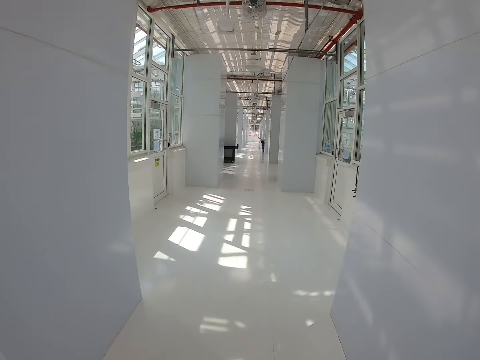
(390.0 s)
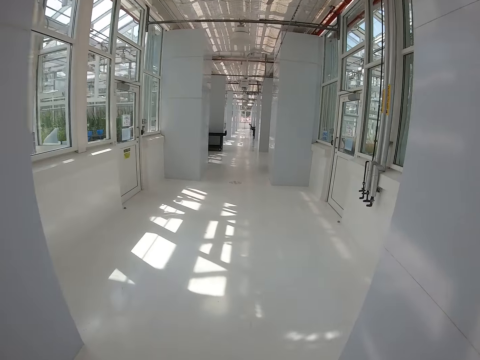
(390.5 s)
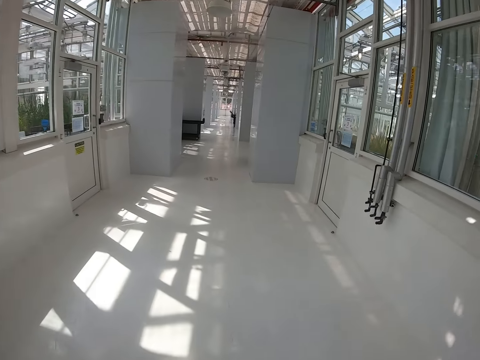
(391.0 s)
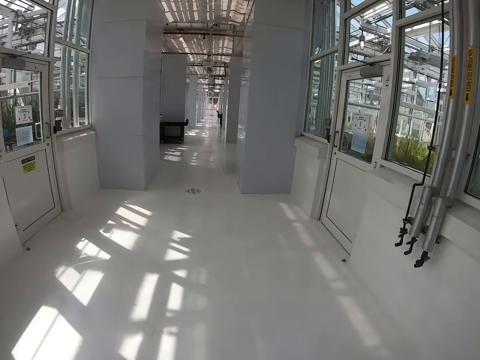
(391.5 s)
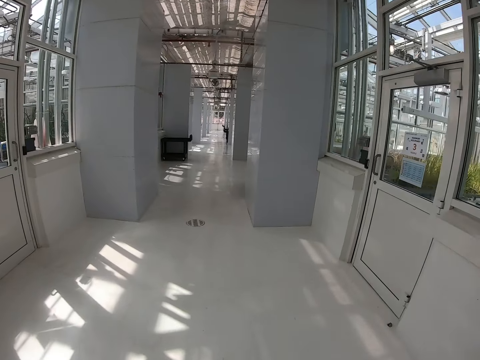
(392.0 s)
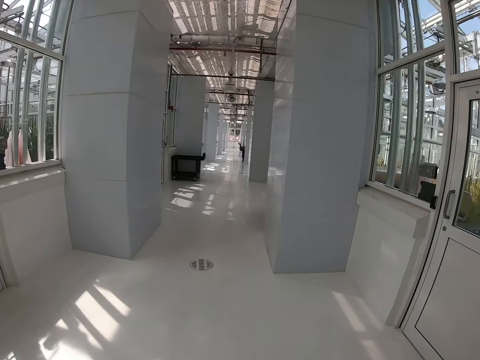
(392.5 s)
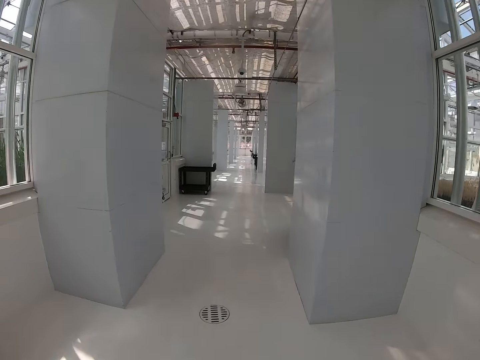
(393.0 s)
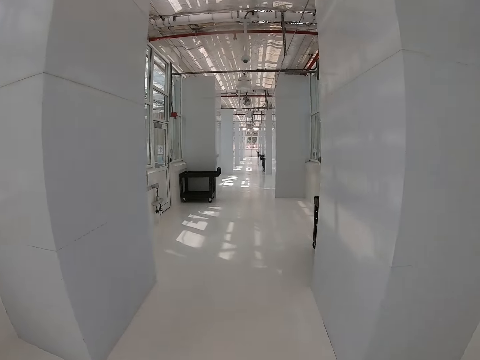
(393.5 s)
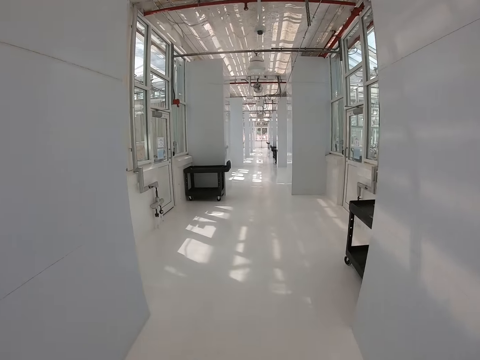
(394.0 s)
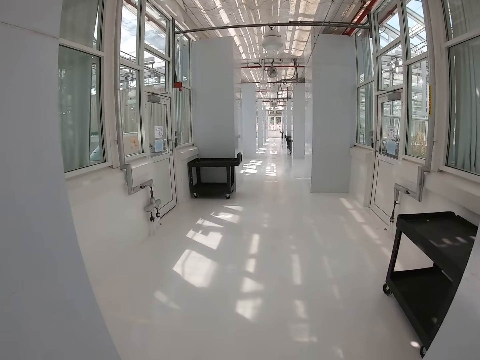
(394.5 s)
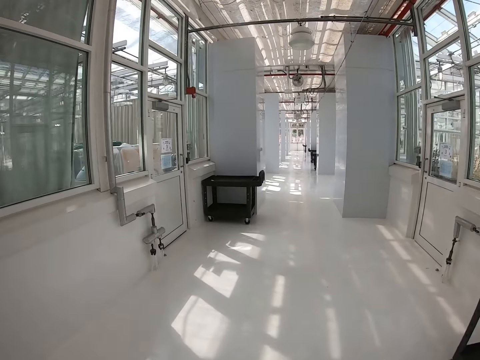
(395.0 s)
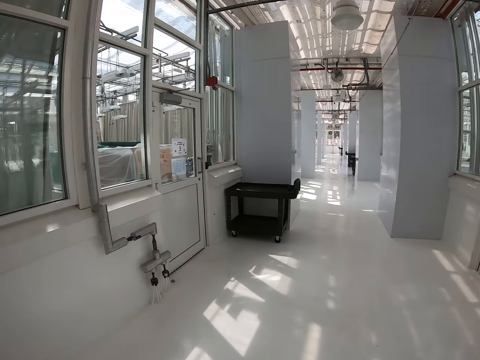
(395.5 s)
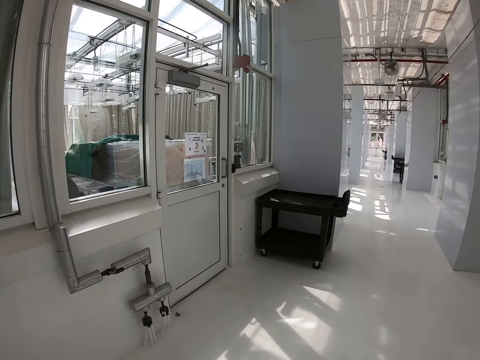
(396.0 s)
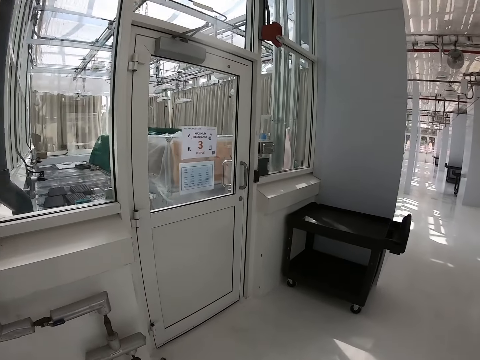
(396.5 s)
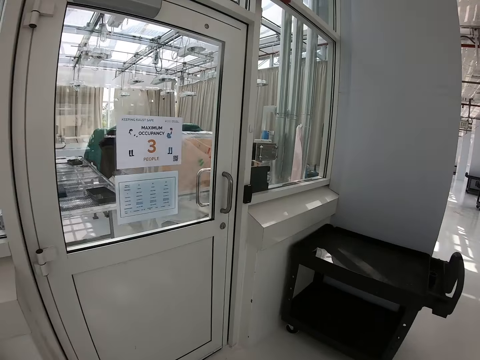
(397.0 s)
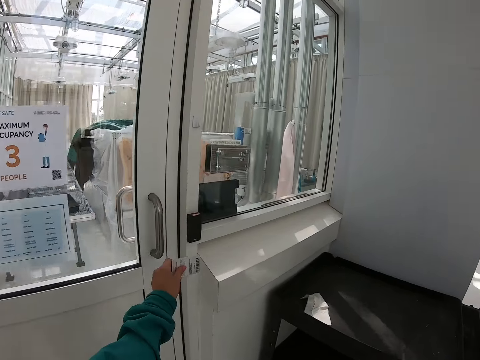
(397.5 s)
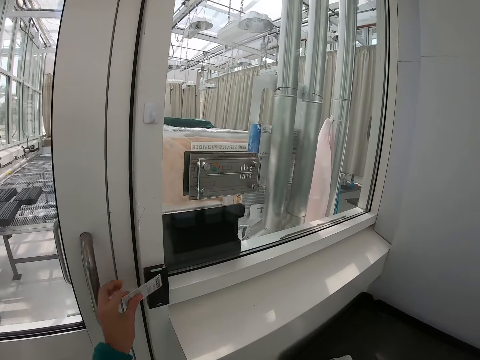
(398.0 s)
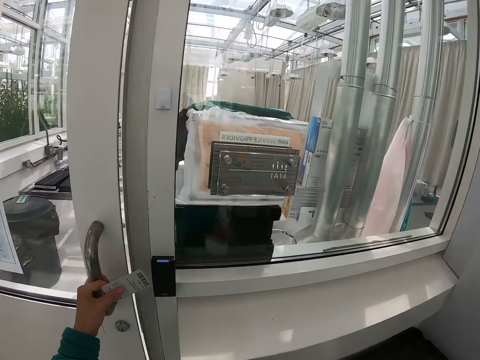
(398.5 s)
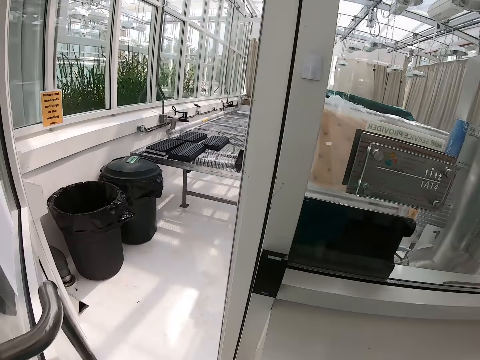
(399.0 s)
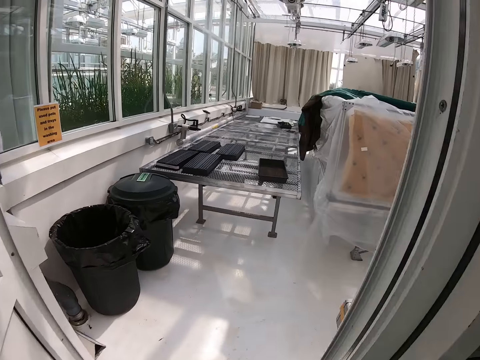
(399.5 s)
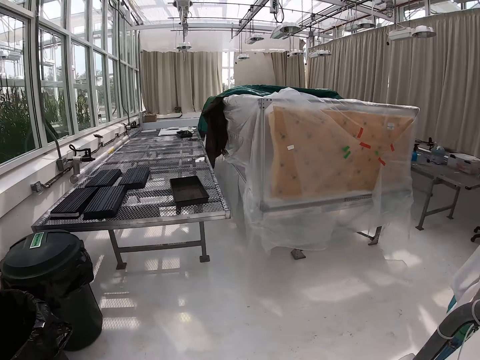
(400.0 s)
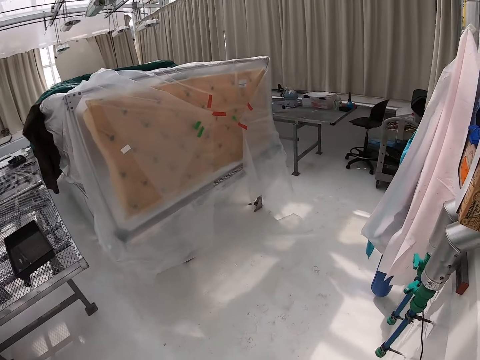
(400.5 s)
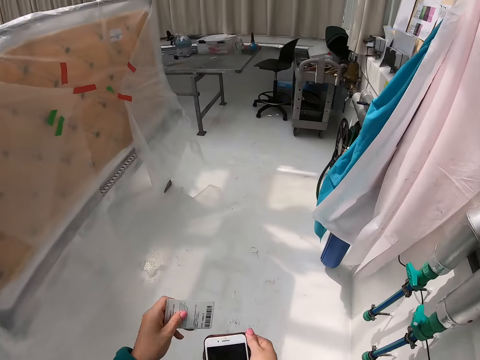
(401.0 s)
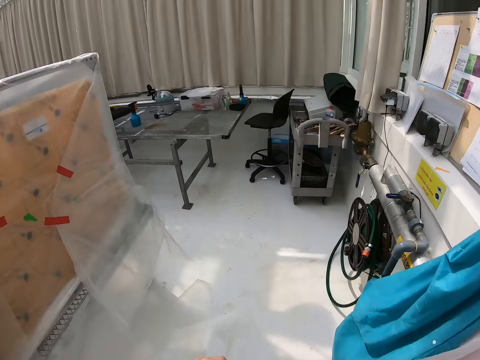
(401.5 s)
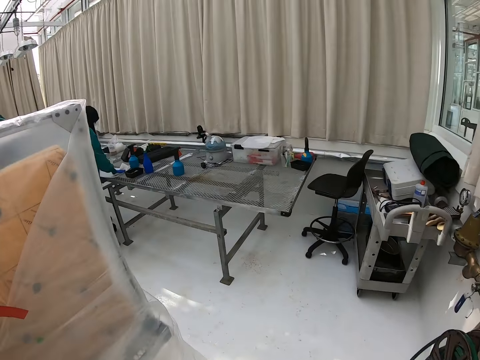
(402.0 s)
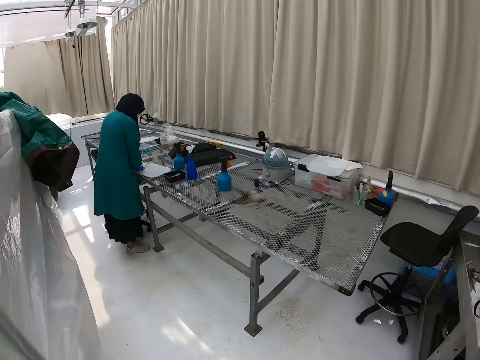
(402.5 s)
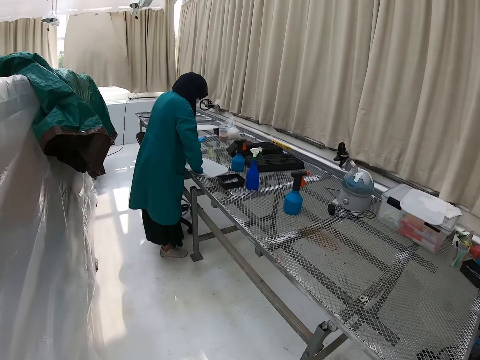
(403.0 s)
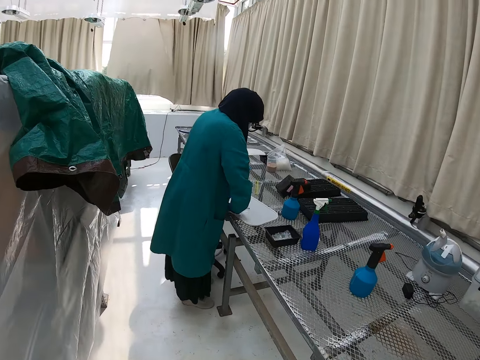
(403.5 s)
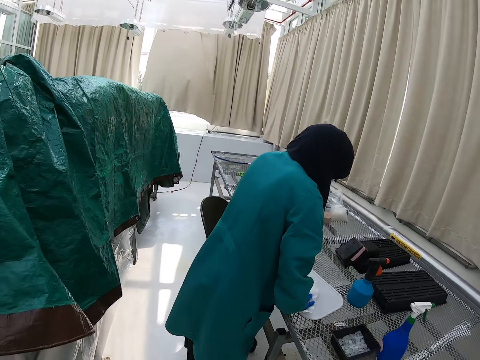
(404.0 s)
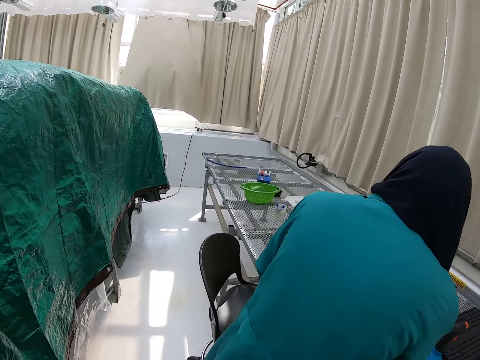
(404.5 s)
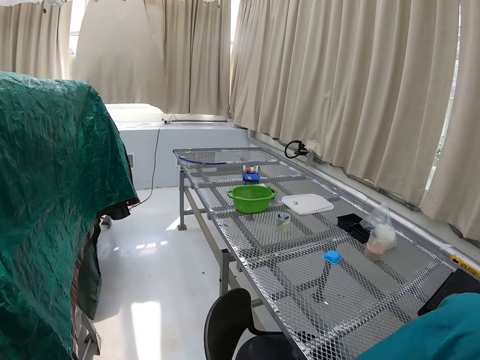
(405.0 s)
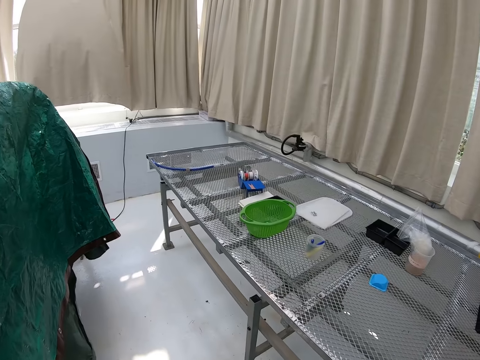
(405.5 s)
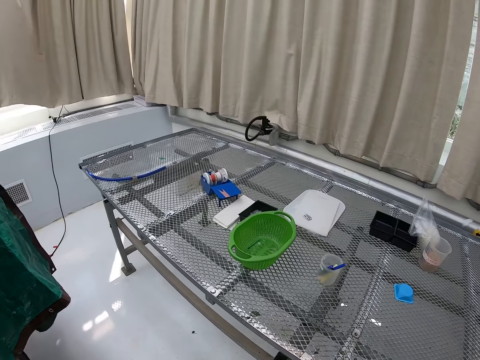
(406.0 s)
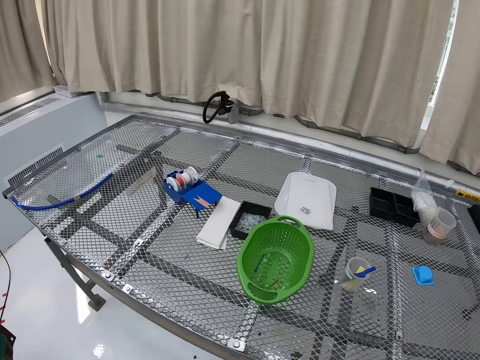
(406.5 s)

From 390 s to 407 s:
The camera wearer puts a card on a biometric. He opens a door with his hand. He walks around a room. He walks on the floor. A woman stands on the floor. The woman wipes a board.

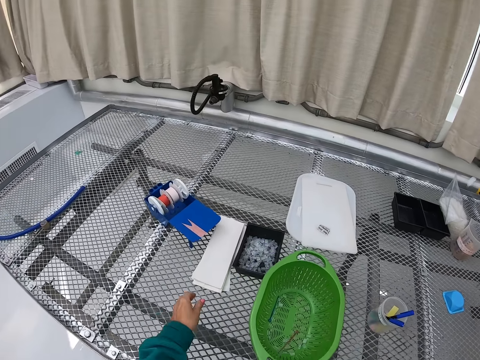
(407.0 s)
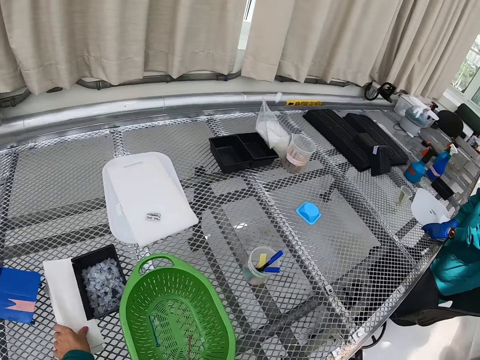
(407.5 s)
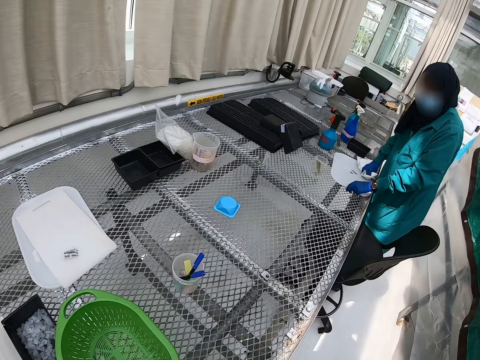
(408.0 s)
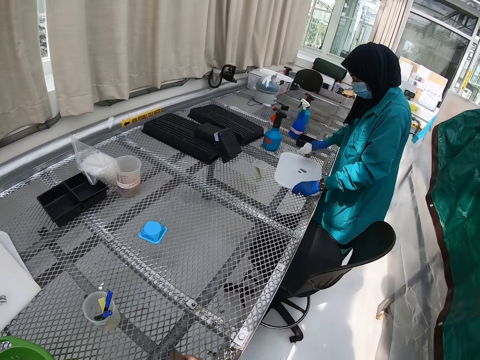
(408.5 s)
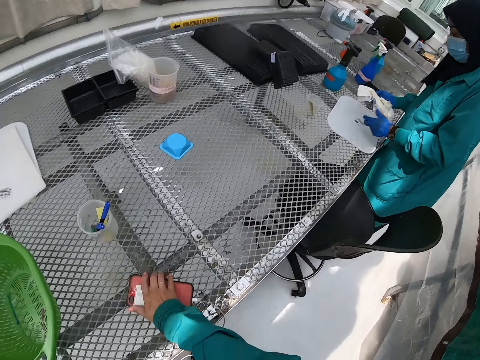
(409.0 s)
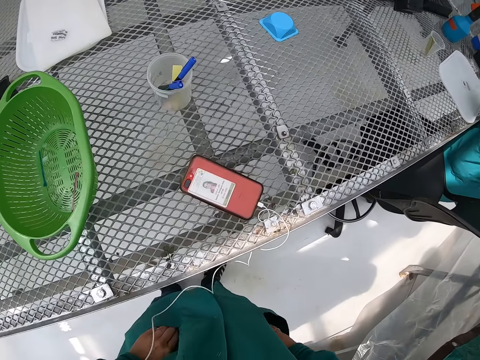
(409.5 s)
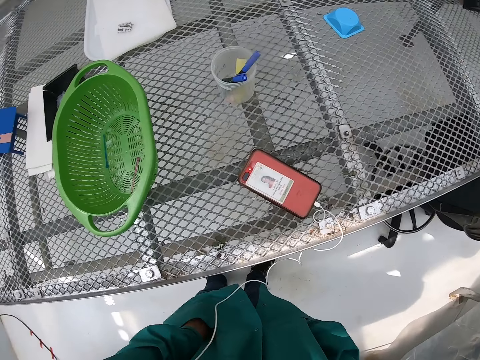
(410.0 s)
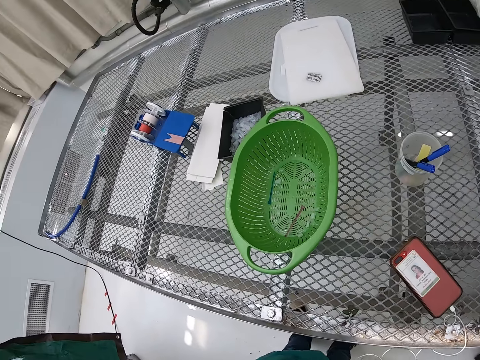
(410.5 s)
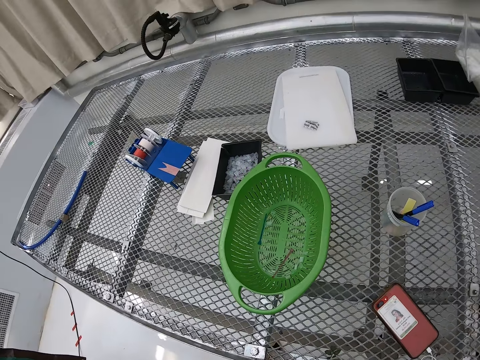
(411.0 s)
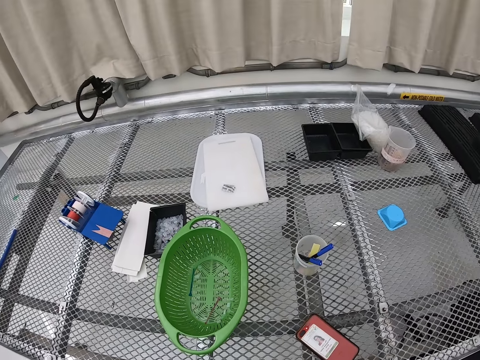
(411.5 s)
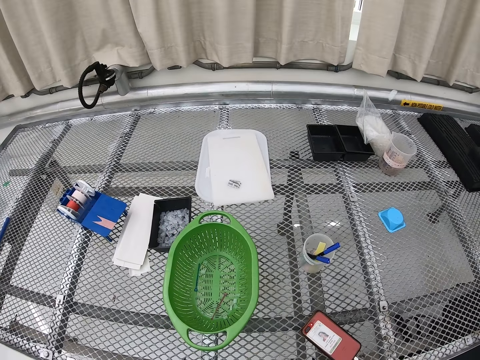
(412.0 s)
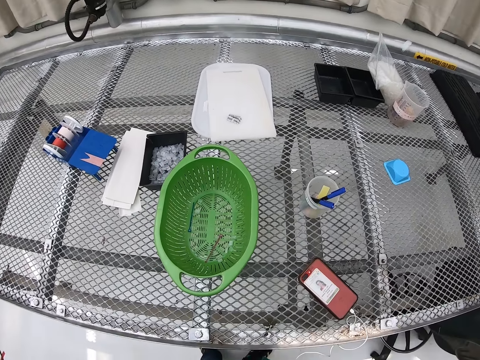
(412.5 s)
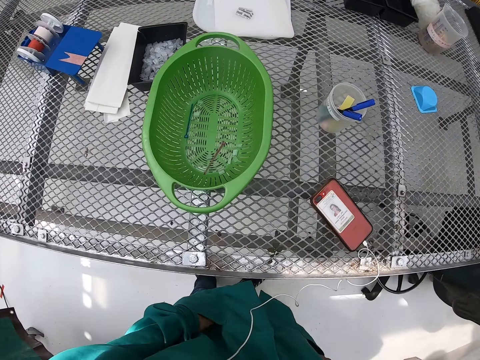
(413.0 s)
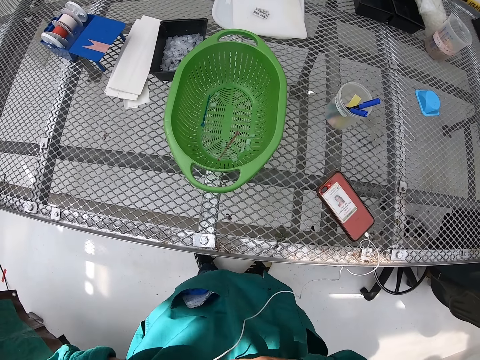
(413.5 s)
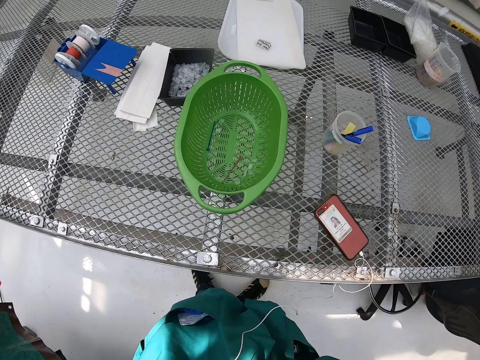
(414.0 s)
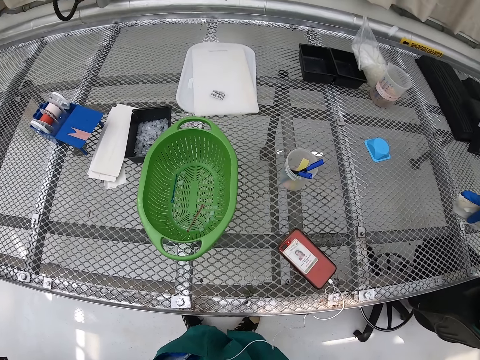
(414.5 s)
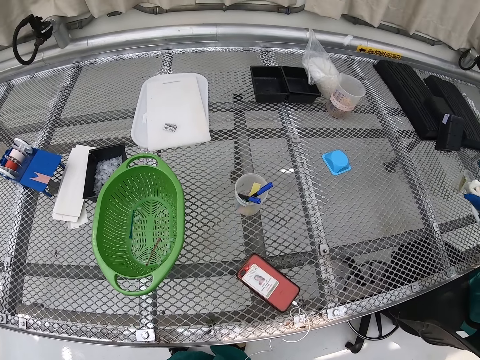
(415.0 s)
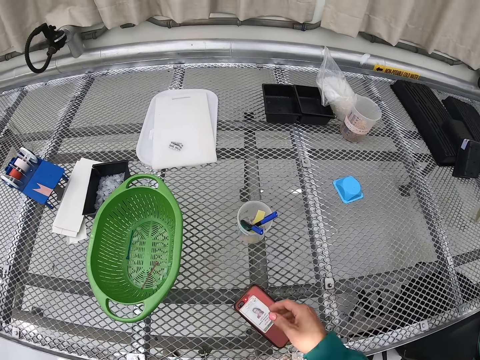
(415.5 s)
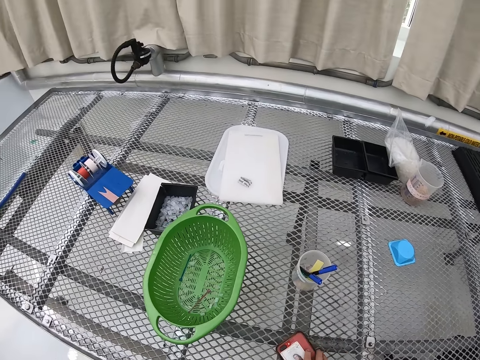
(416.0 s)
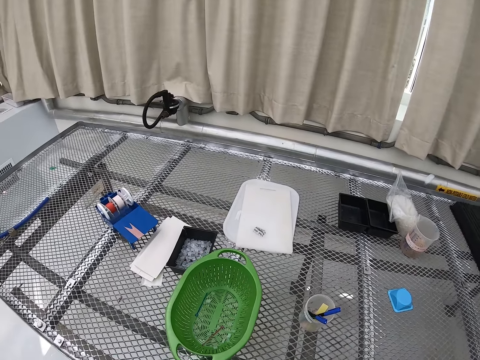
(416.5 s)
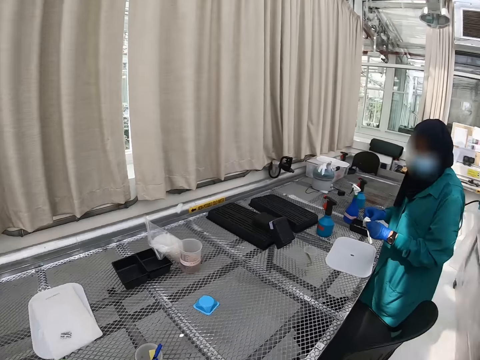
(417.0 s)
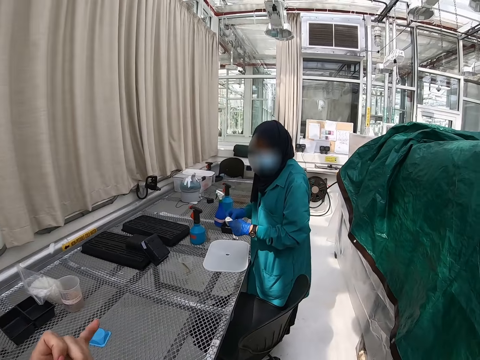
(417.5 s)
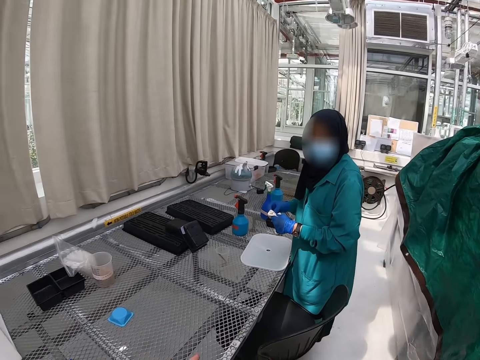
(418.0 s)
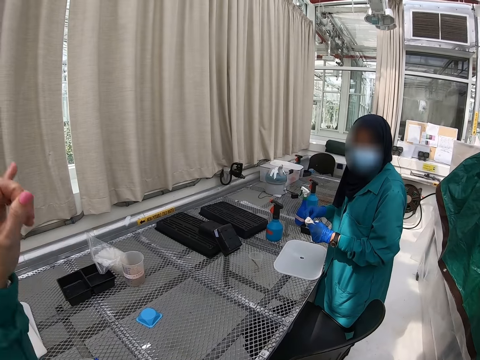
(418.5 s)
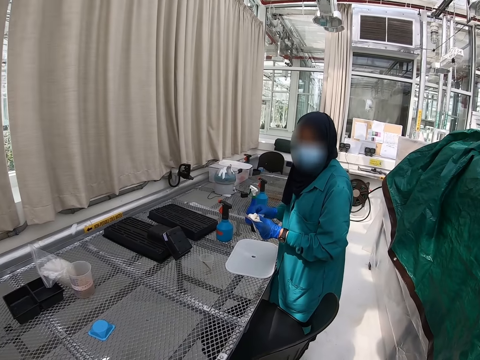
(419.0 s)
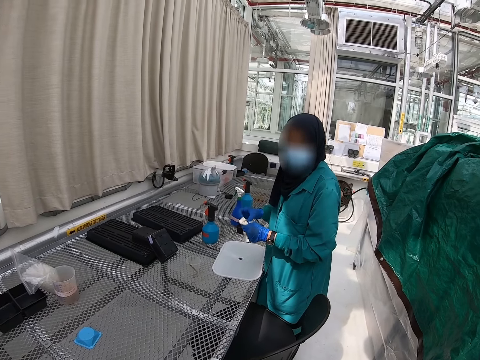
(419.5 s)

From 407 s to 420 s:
The camera wearer picks up a piece of paper from a wire mesh panel table. He puts his phone on the wire mesh panel table. He stands on the floor, puts his hands in the pocket, looks around a room, adjusts earphones with his hands, and picks up his phone from the wire mesh panel table. A woman stands on the floor. The camera wearer interacts with the woman. The woman wipes her hands with a napkin.
